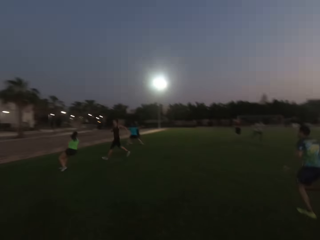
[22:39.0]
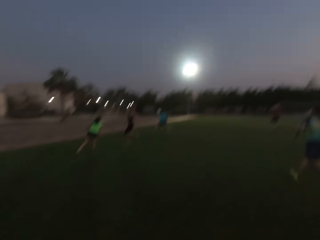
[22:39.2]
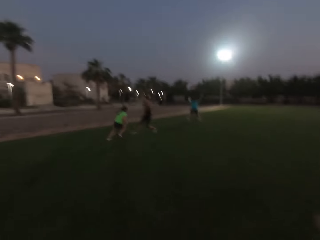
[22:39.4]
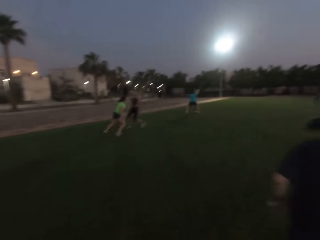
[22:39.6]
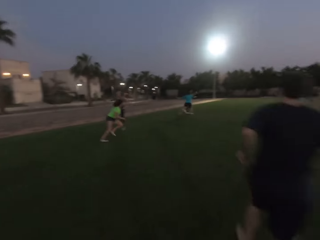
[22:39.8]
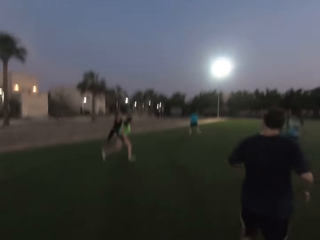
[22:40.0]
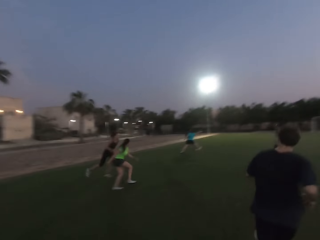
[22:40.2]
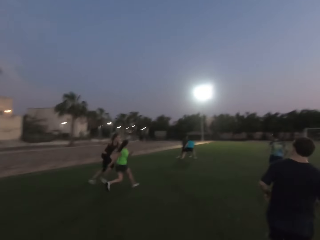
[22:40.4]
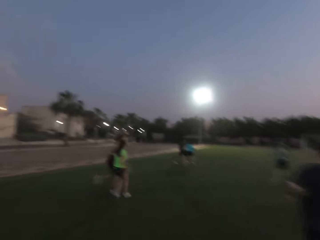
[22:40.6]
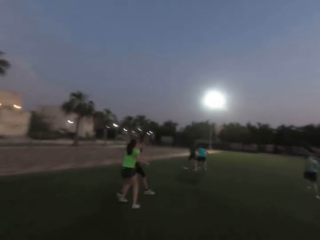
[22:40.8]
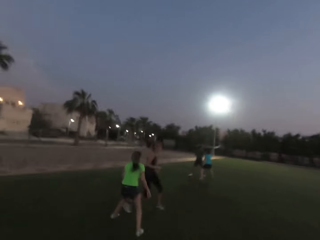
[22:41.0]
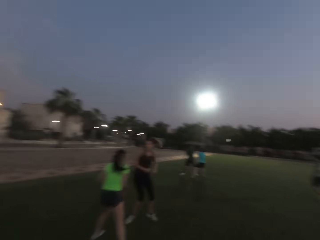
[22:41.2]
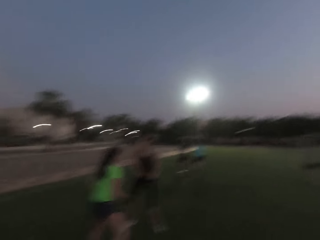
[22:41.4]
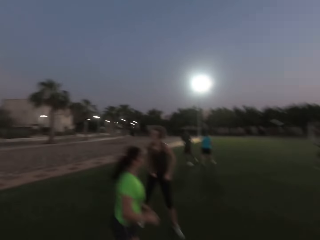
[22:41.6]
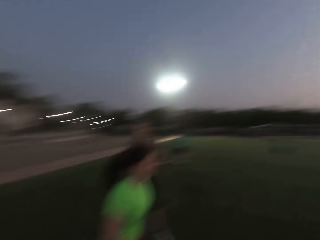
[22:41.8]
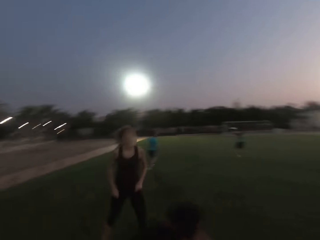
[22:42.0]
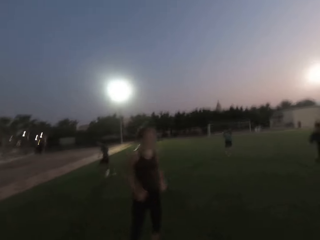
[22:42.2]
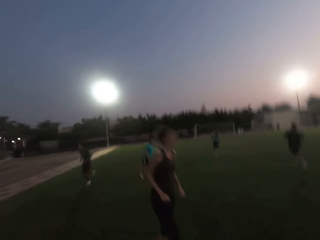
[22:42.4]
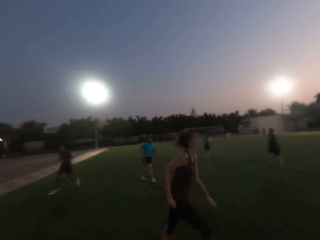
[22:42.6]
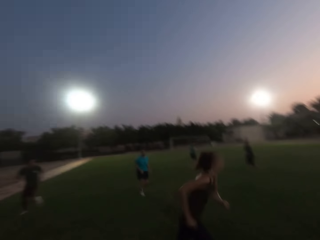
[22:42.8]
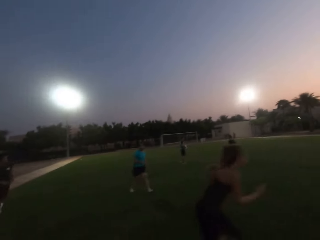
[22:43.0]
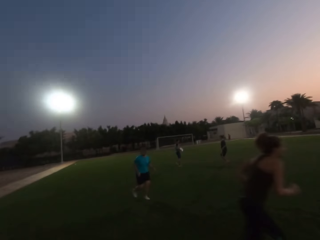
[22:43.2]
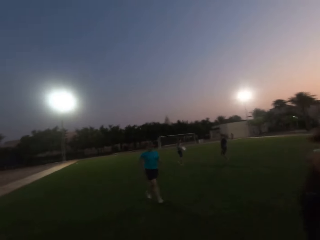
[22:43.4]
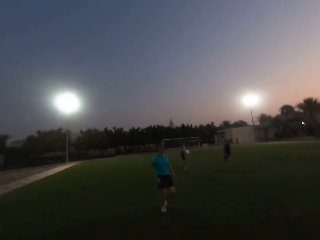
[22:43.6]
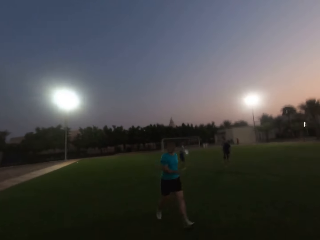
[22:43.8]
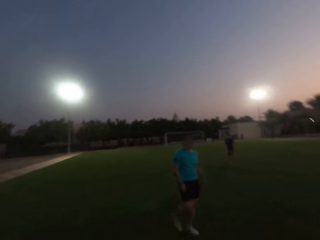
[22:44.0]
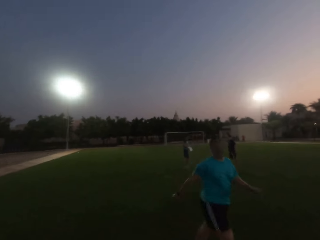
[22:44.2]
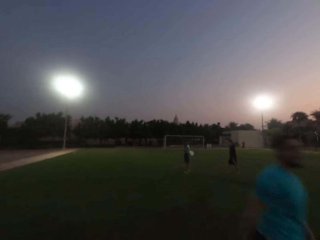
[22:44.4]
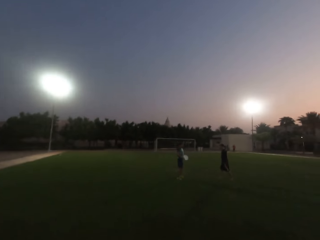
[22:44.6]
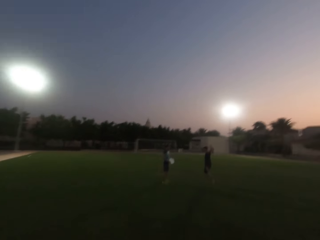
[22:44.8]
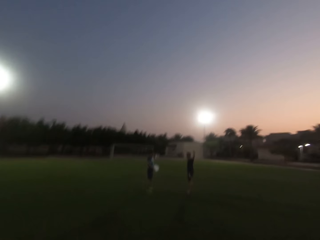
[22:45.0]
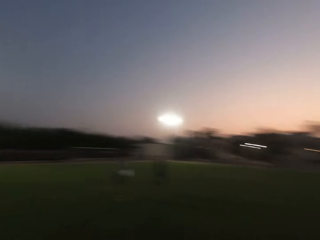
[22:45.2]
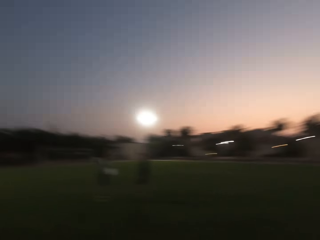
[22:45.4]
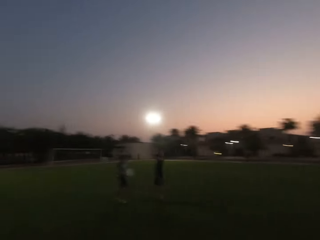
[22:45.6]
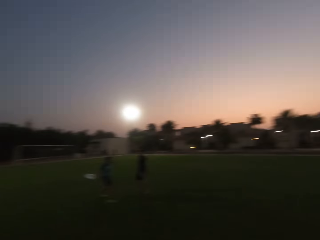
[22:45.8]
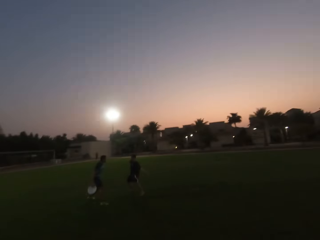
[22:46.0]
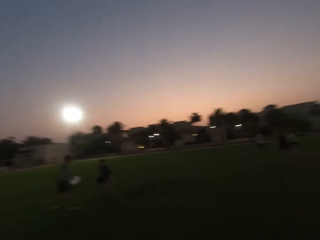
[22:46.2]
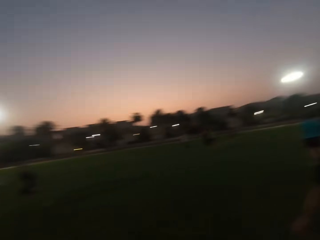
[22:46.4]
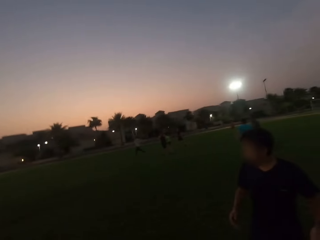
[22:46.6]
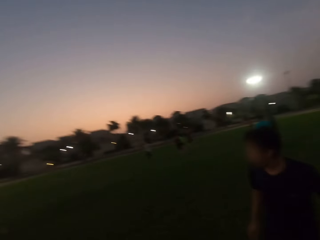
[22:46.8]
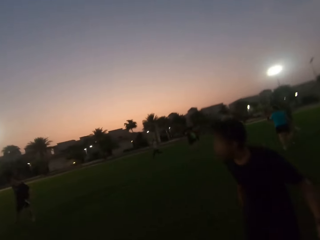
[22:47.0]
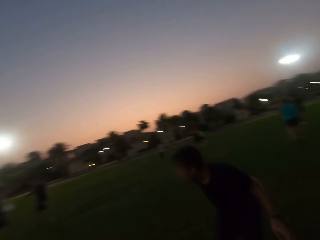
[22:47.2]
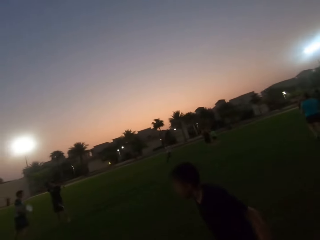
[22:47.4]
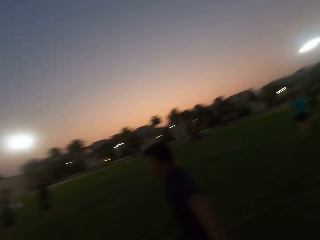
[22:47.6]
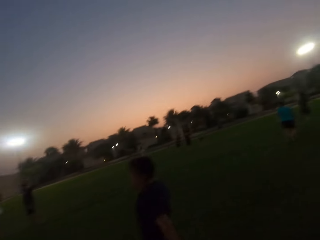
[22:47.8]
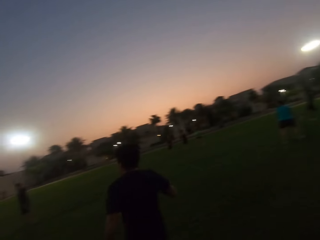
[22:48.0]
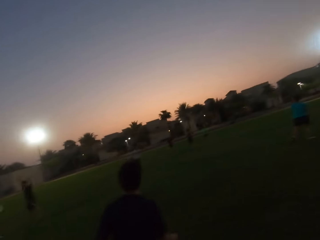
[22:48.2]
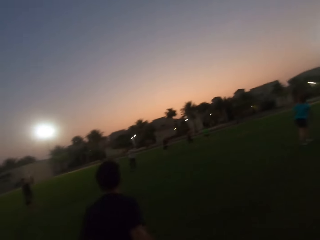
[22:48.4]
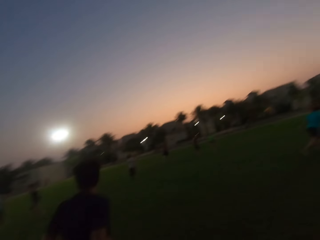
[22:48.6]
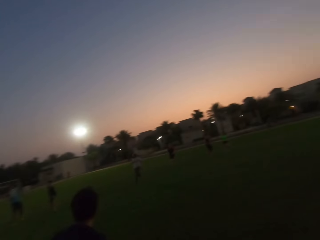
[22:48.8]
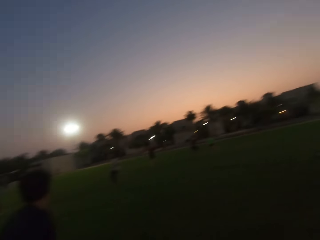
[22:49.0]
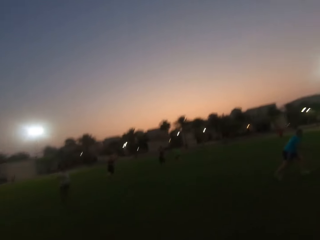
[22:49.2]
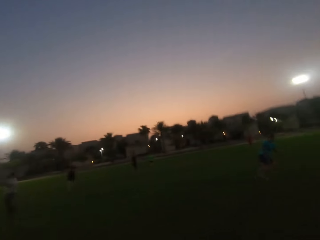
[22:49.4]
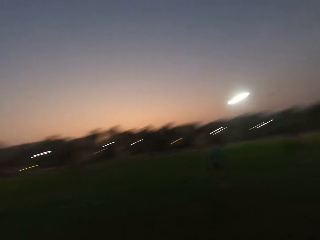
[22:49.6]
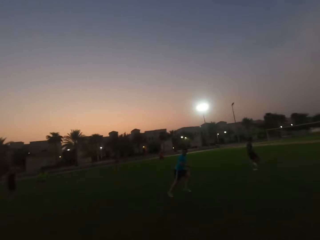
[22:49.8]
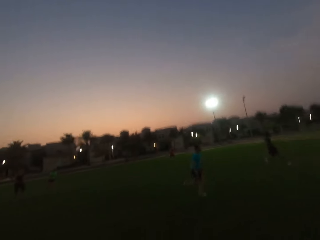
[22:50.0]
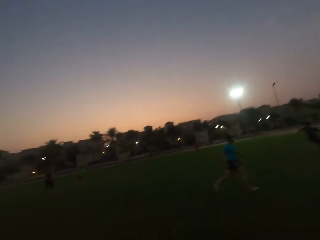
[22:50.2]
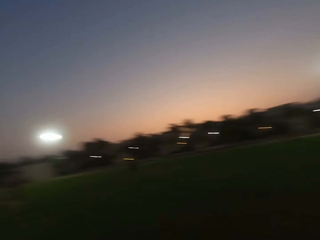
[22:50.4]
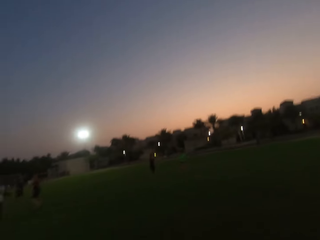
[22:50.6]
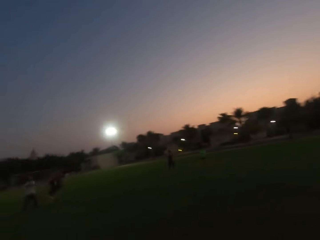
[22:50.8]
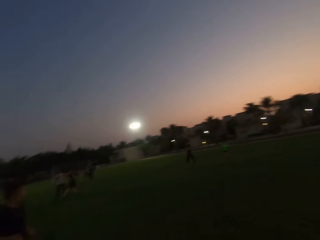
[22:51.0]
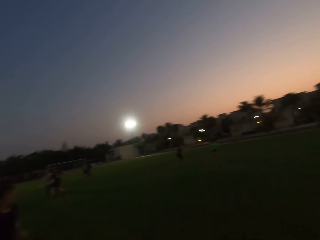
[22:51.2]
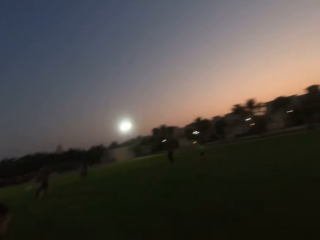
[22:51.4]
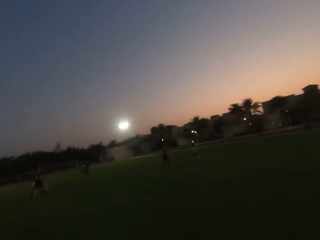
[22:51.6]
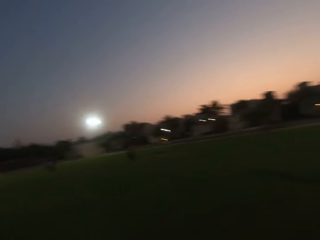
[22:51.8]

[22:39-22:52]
The camera wearer runs forward. They run backwards.

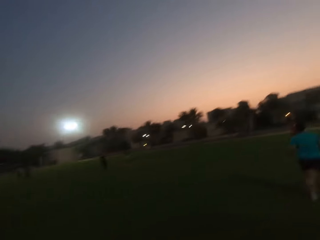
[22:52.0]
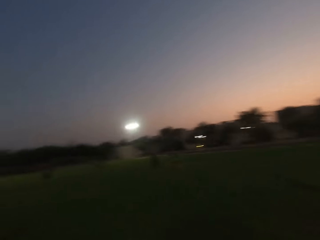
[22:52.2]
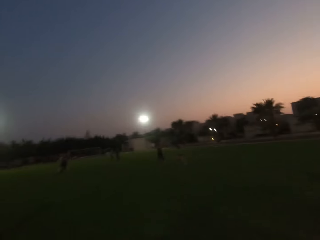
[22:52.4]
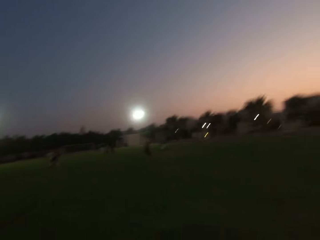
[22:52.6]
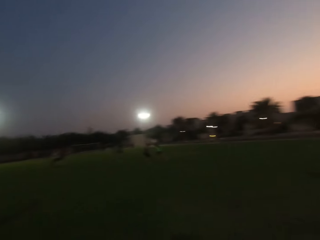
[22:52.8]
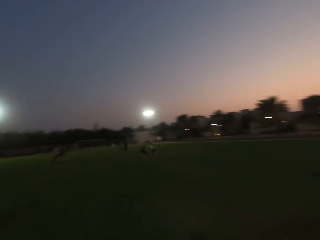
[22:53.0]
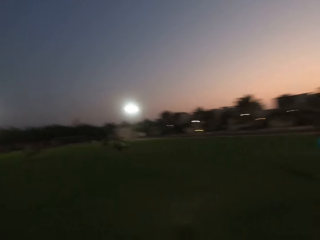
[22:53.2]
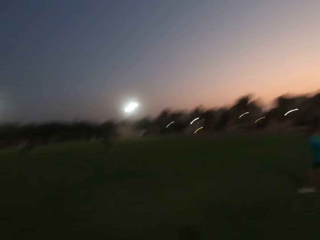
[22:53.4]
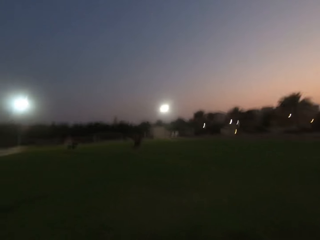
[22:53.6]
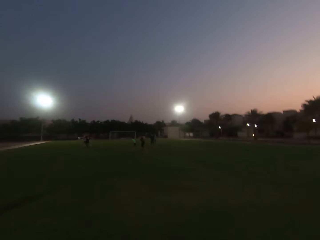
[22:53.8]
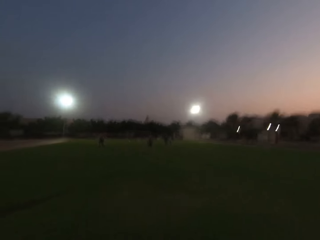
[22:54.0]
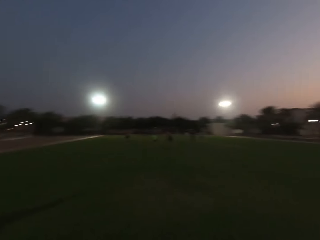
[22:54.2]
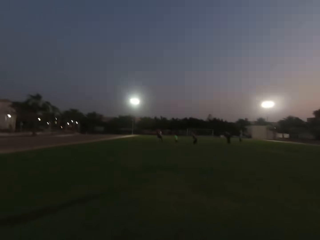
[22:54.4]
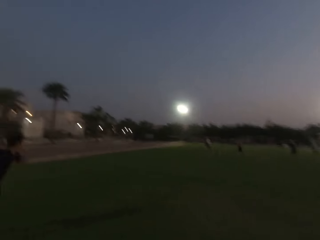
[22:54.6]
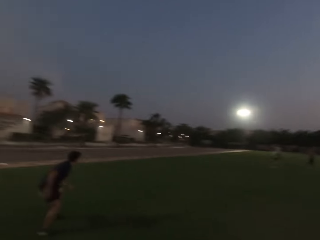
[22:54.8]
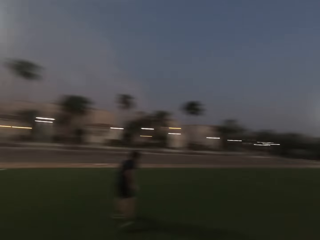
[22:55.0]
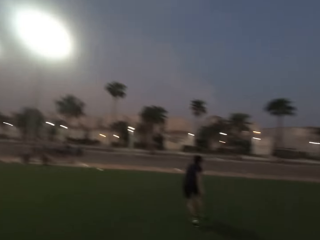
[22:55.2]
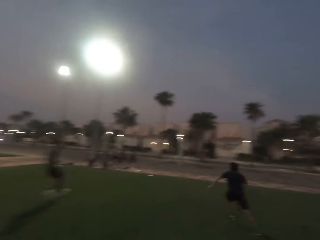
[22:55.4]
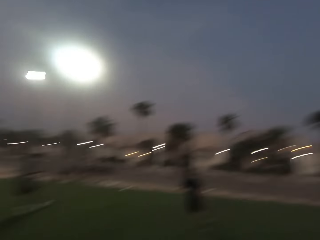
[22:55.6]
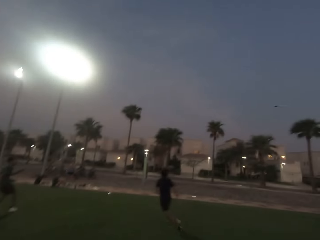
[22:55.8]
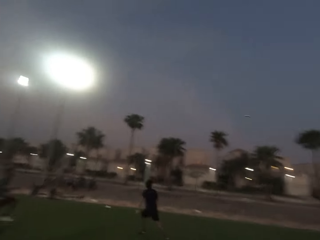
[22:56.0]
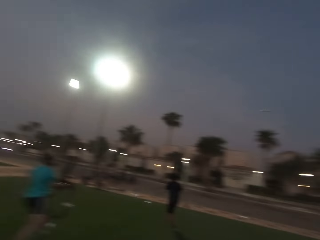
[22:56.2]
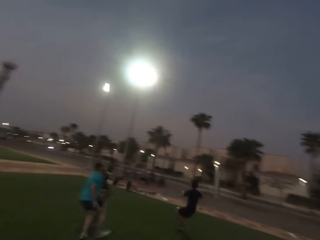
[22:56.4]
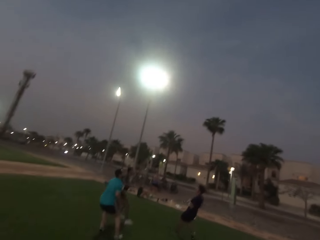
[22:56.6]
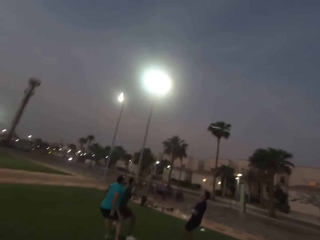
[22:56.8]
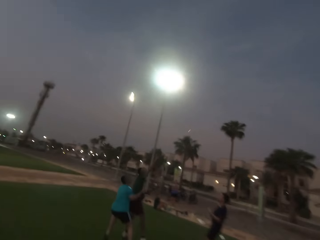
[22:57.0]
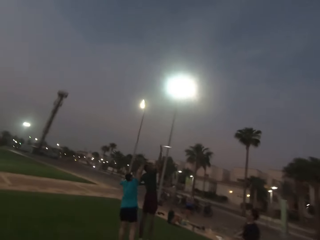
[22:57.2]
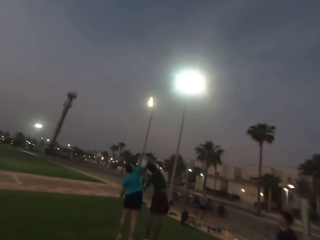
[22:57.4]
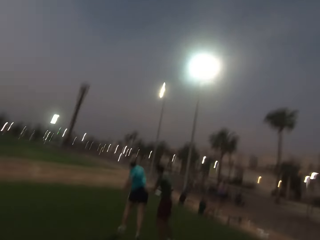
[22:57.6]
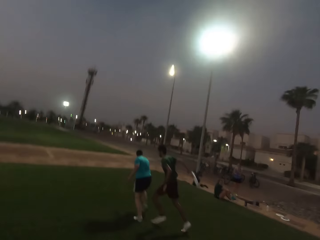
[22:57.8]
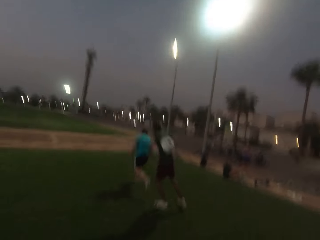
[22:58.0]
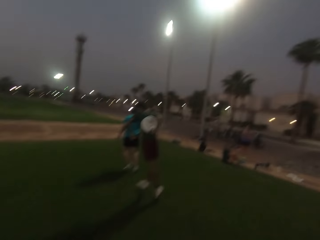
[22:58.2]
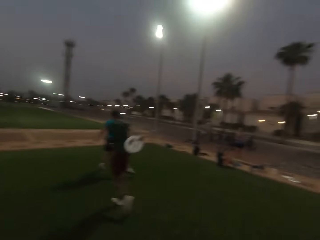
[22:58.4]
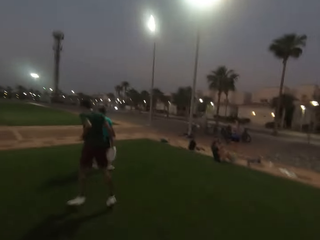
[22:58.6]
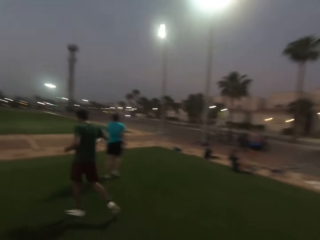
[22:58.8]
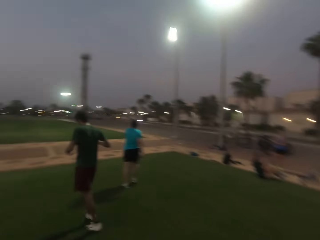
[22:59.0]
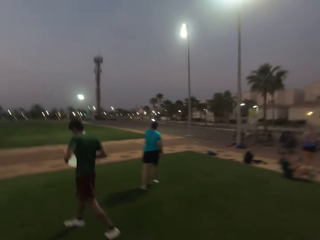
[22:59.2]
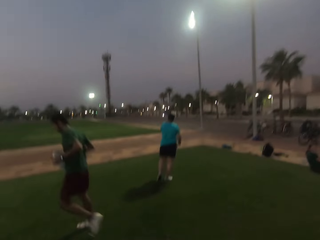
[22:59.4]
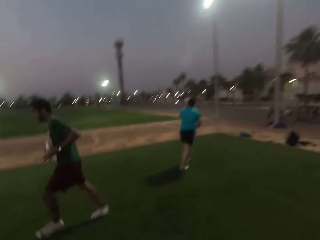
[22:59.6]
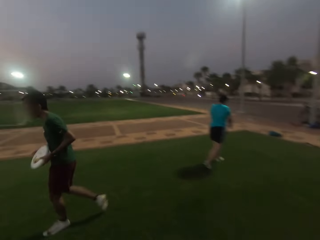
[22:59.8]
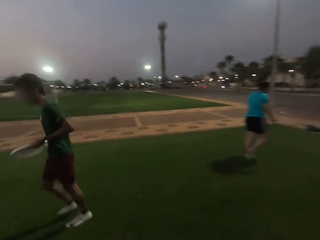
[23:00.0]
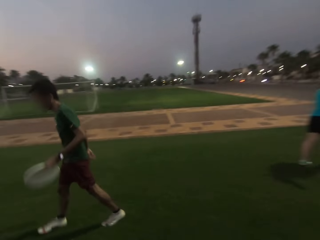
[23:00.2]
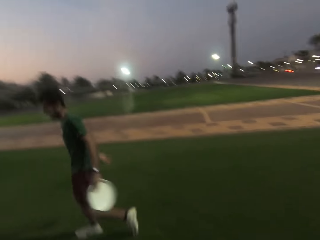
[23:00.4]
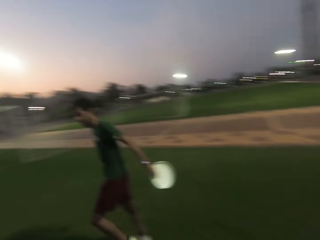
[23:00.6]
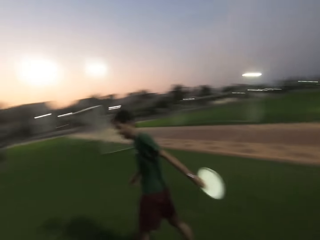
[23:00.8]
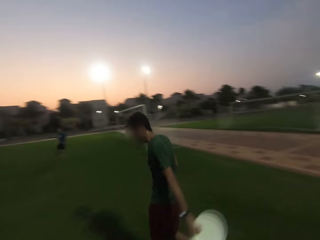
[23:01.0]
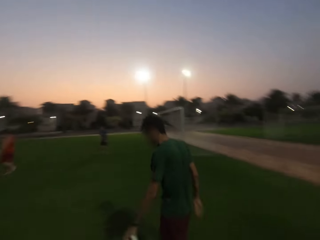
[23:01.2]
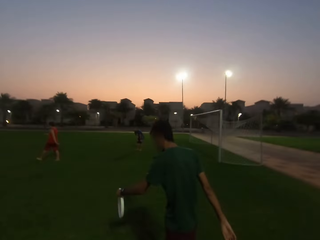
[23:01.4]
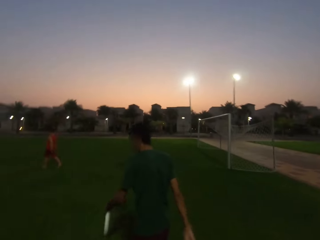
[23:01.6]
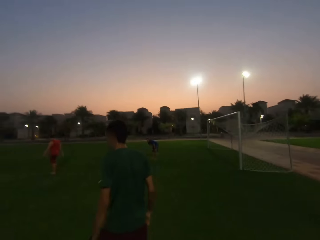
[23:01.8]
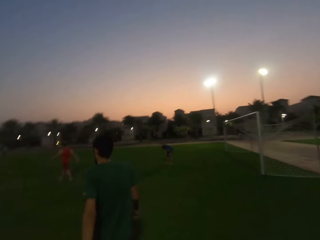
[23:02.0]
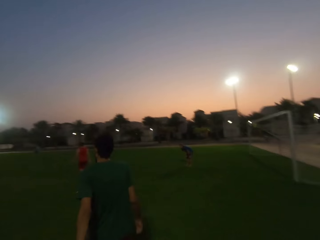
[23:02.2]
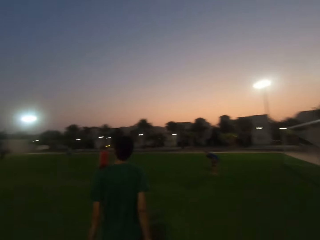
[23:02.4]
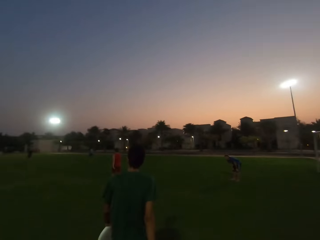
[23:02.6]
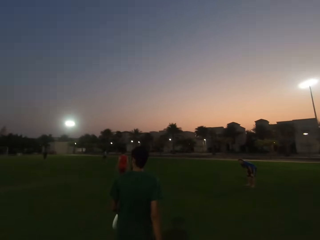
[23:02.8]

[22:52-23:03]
The camera wearer looks left and runs left. A man catches the paper plate. The man walks with the paper plate. The camera wearer walks forward and walks left.
